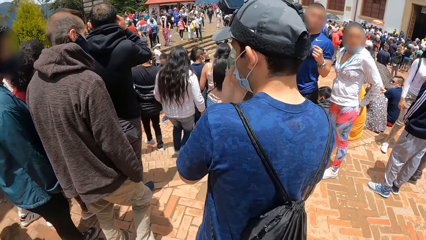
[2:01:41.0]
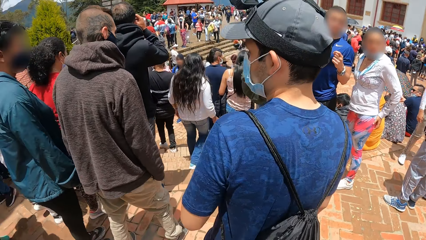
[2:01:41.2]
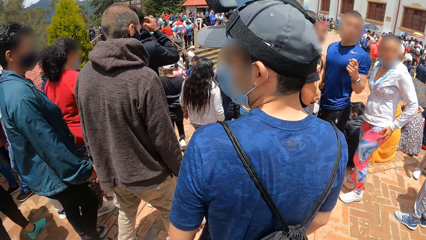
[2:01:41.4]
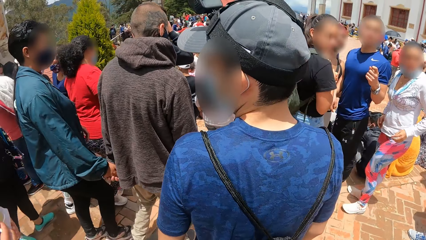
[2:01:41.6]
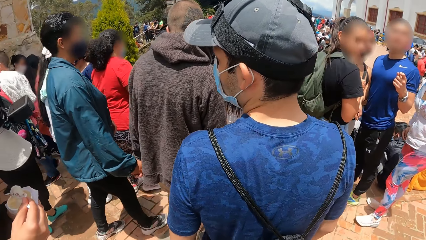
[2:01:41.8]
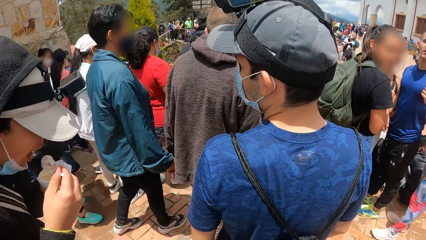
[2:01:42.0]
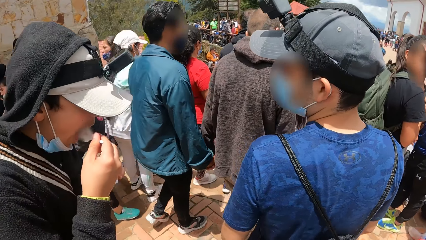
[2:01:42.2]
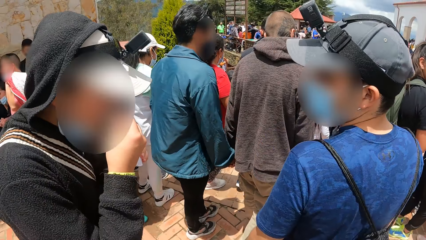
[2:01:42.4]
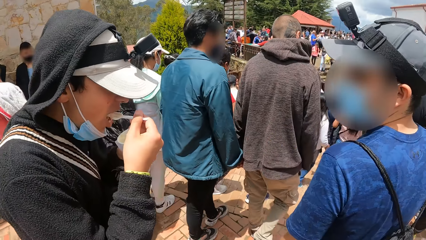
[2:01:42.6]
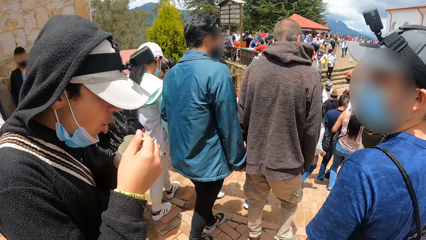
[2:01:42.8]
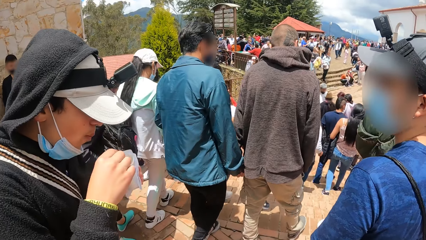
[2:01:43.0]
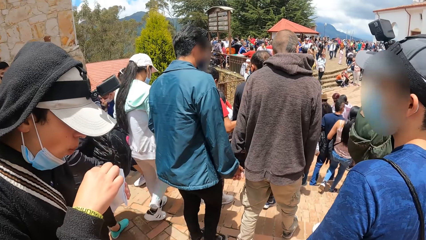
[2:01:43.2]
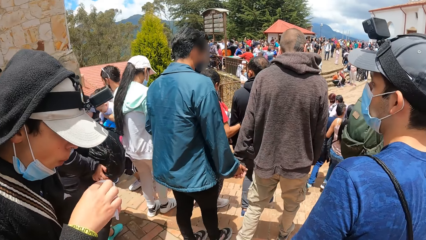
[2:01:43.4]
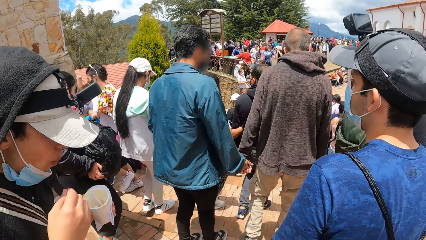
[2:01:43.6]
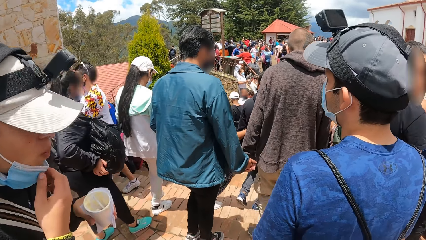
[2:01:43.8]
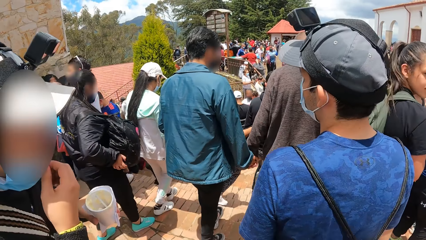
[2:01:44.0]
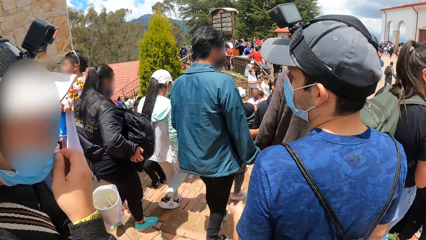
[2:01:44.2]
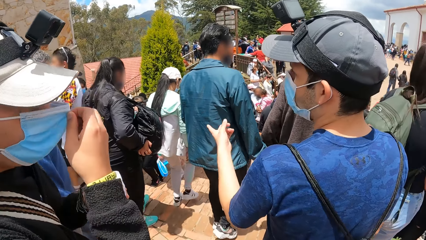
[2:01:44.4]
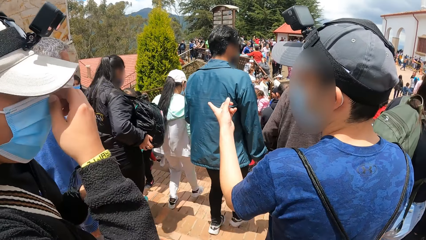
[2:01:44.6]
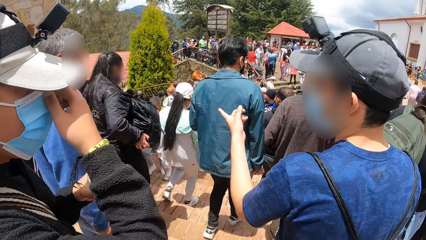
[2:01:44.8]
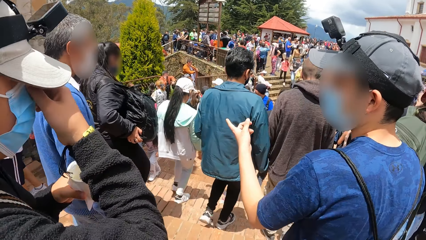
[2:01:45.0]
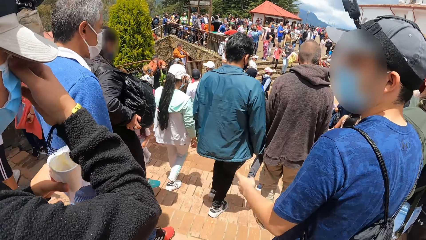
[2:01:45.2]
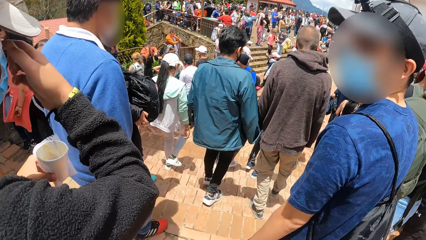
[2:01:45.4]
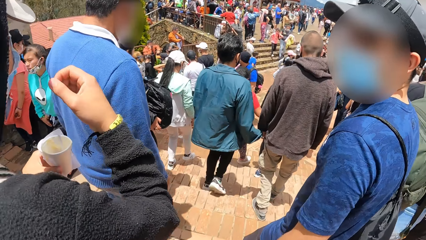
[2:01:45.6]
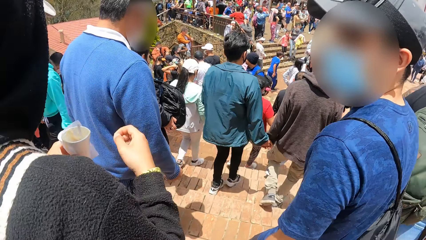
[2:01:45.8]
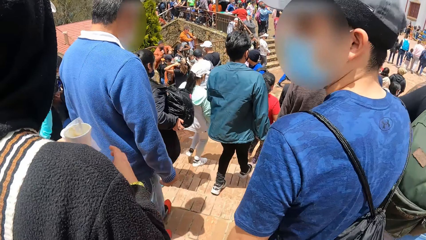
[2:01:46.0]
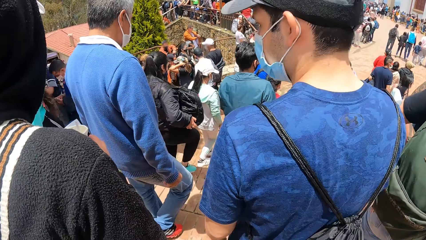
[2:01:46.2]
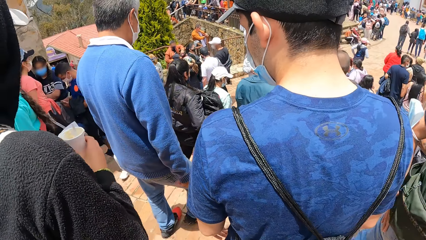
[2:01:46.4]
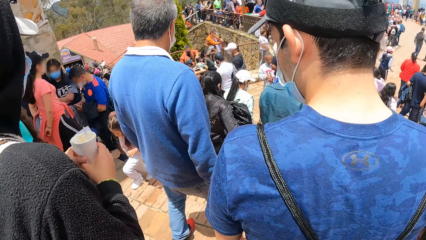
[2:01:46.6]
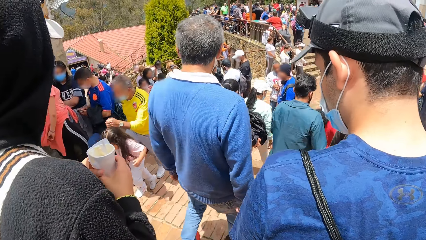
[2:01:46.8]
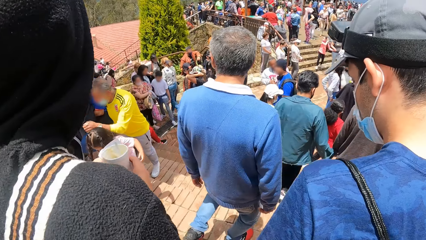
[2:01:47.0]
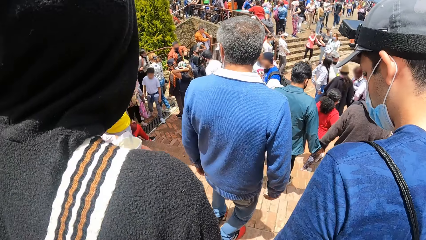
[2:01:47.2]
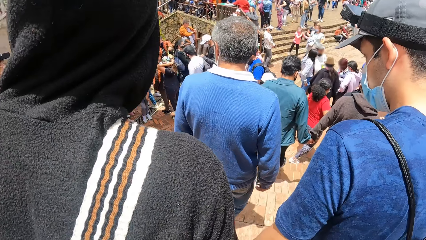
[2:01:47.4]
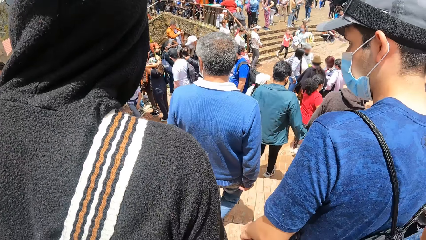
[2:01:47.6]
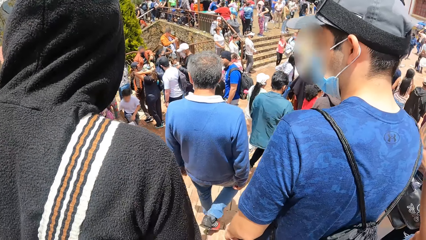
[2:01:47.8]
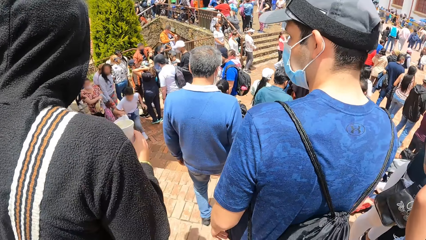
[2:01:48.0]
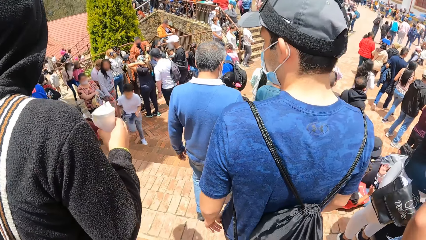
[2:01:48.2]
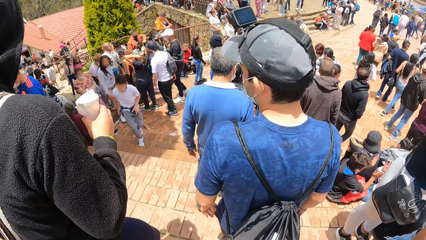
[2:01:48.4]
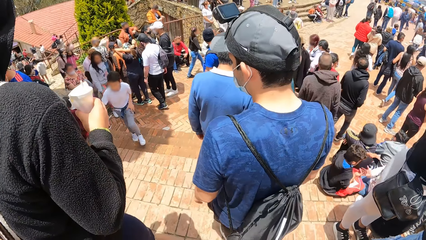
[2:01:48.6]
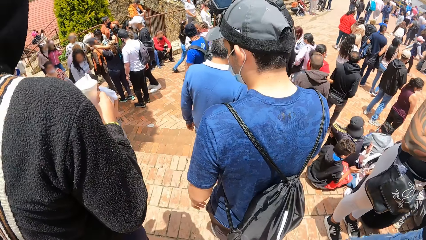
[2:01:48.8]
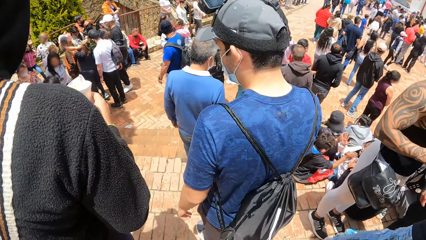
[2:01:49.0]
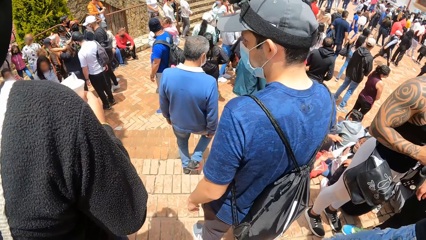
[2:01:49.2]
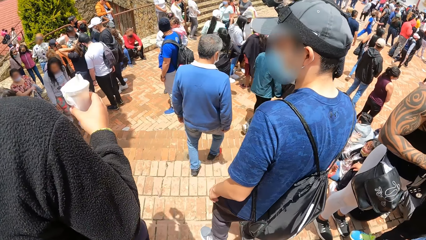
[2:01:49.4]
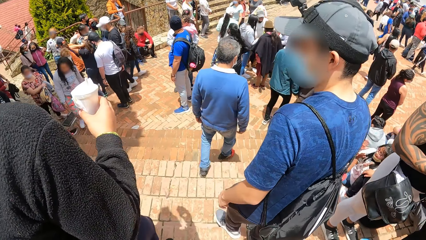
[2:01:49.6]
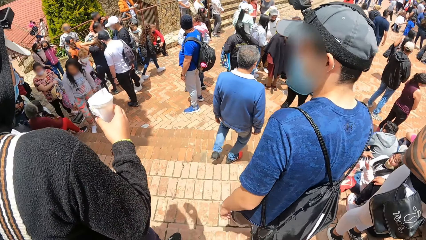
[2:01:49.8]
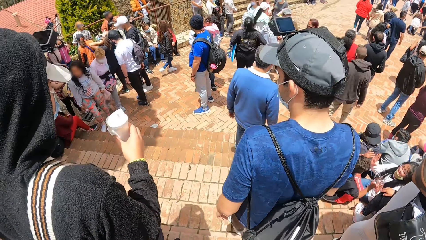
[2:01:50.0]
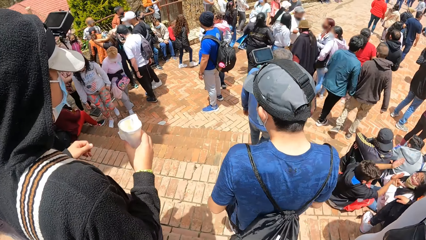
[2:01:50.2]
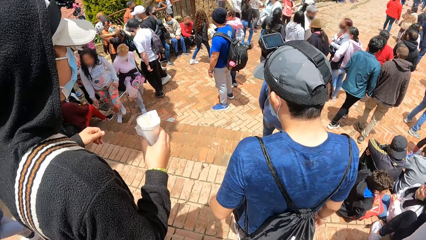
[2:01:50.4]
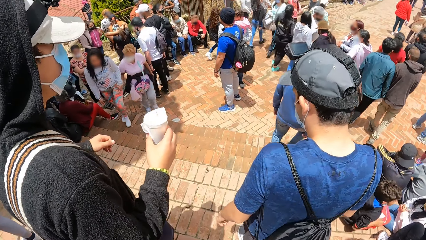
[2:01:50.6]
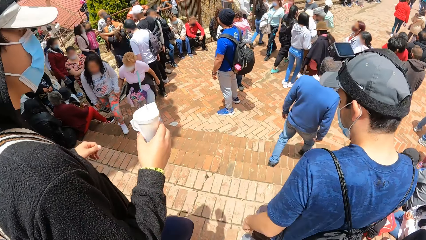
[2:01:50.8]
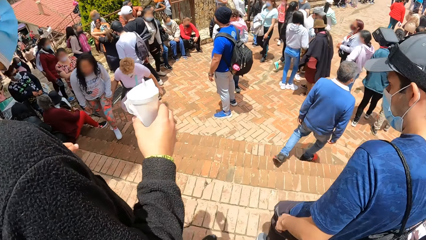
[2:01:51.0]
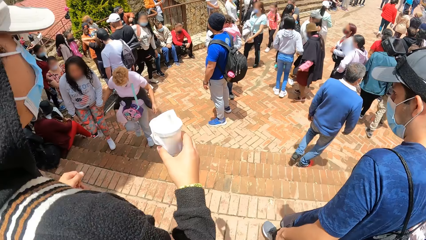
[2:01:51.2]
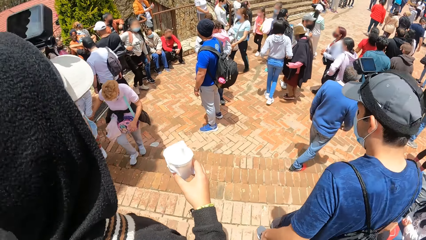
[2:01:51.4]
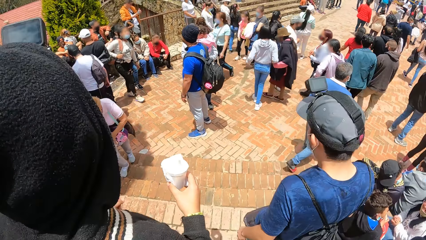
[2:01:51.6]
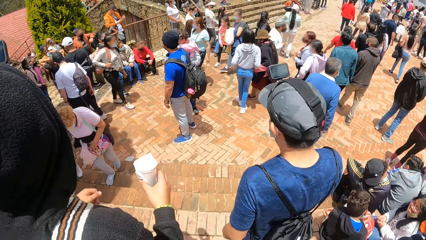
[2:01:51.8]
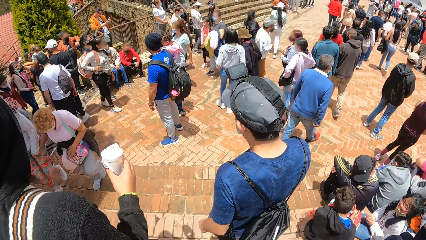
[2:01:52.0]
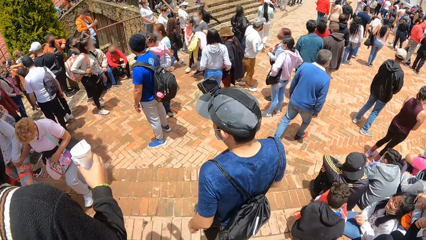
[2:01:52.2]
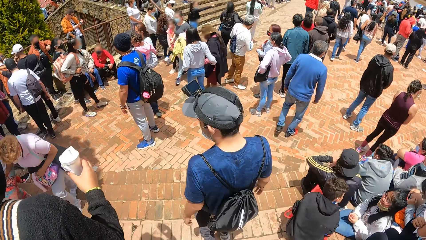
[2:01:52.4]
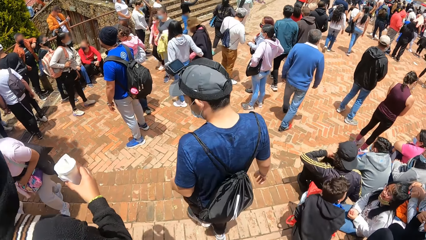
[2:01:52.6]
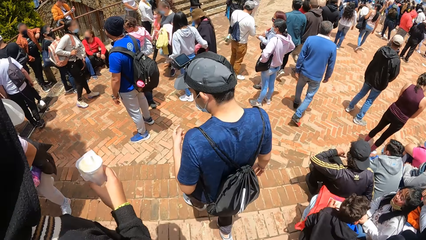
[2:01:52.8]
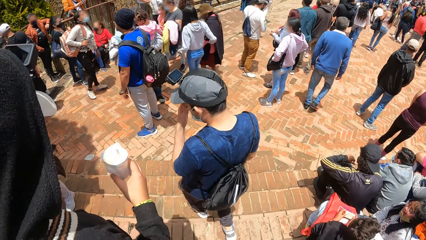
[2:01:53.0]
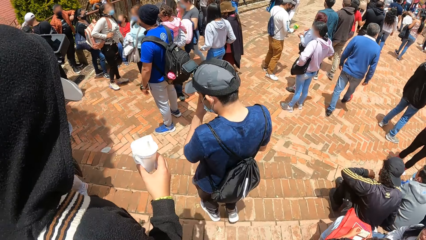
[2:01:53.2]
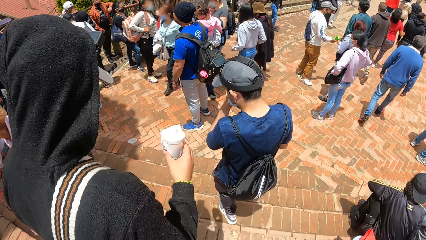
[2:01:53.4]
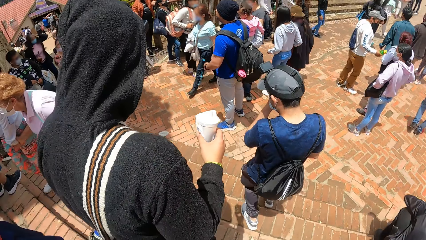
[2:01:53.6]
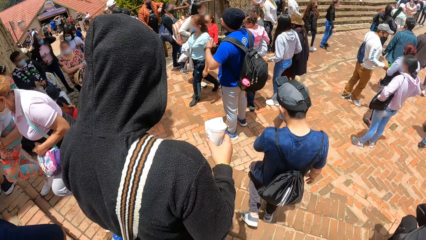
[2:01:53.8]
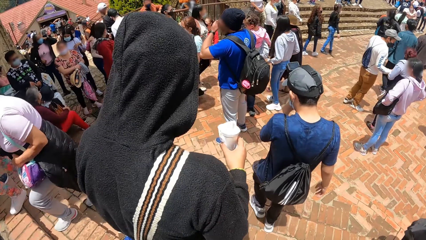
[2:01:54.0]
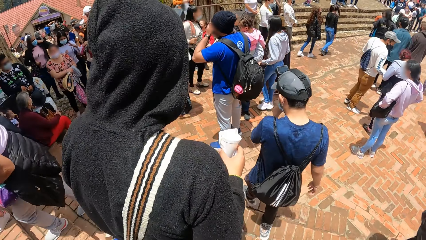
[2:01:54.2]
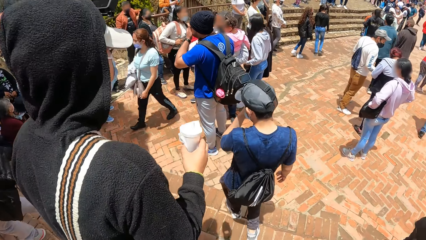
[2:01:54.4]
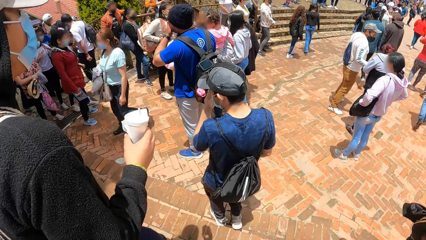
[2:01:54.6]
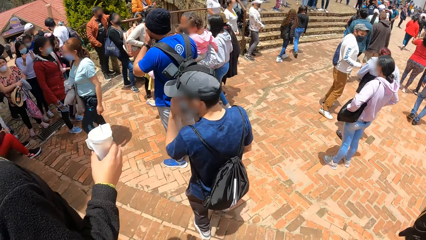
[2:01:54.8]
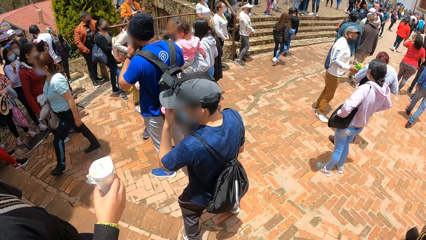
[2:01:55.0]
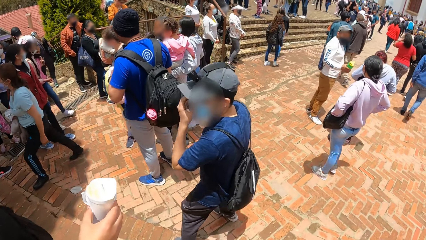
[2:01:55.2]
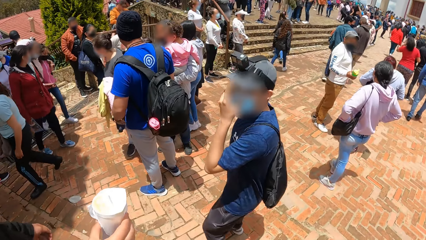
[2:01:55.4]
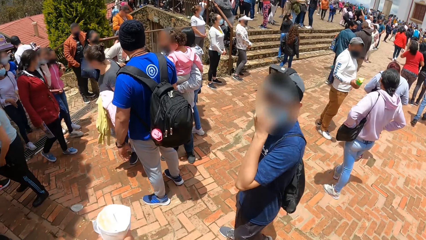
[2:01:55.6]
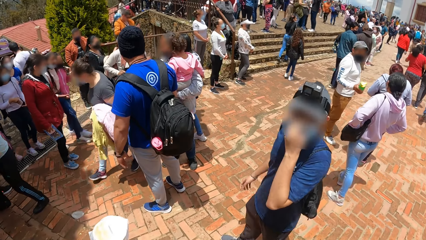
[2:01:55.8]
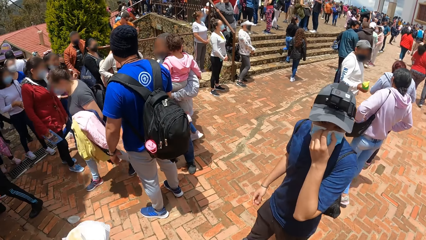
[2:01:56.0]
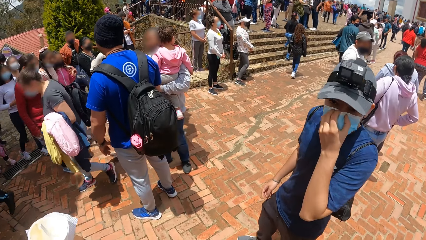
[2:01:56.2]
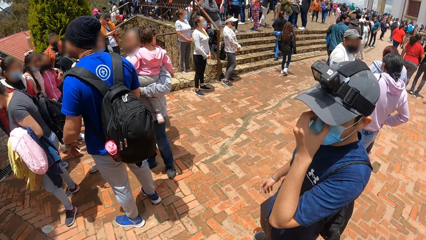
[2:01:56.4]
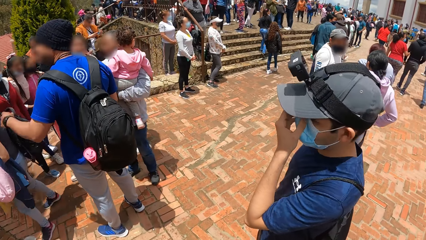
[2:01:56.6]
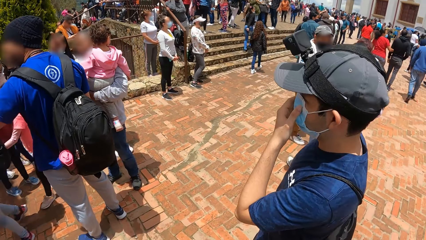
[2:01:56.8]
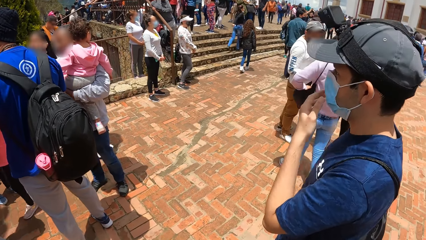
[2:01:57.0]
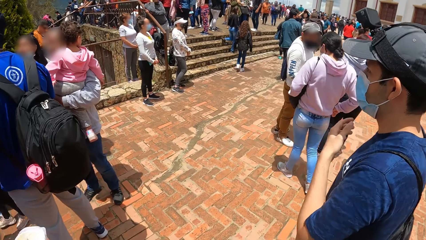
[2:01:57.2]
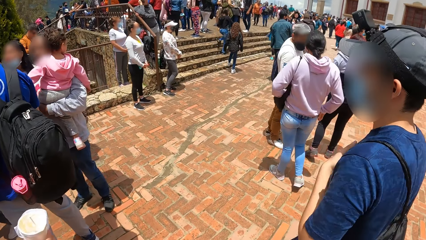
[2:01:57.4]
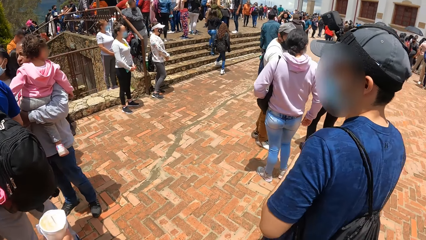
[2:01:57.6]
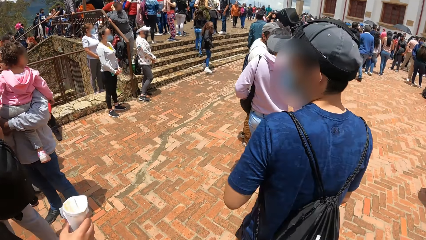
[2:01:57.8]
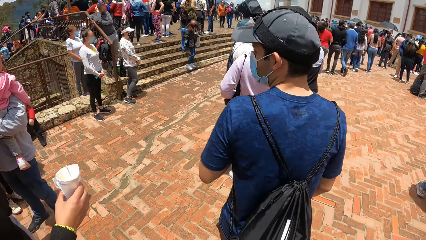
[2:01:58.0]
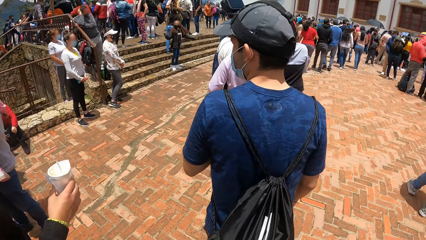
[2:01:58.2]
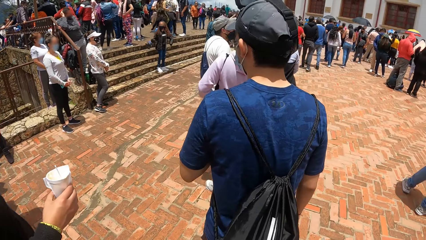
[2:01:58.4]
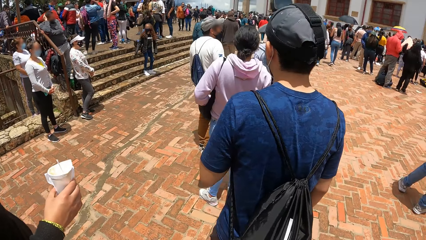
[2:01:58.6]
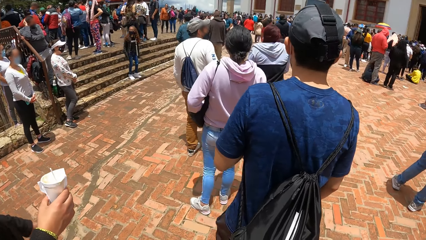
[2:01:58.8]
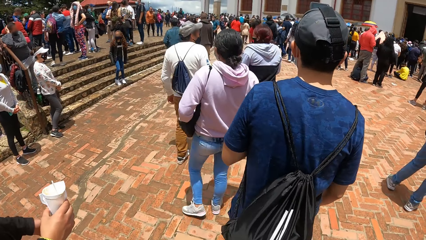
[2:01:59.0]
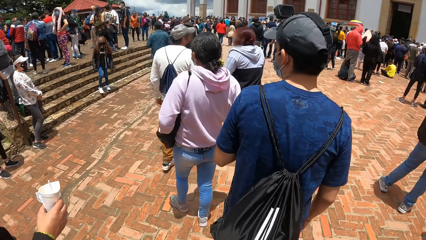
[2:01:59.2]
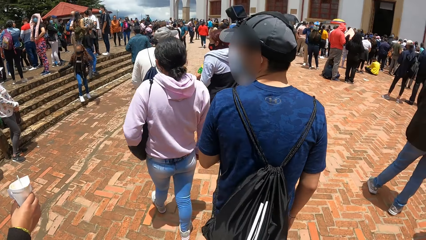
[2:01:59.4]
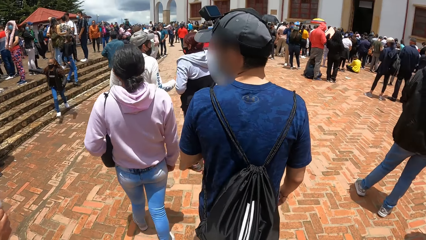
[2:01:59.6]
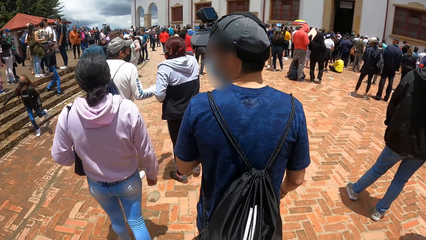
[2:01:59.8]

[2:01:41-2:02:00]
A man is scooping his ice cream on his mouth. The camera wearer walks down the stairs. A man walks down the stairs. Another man walks down the stairs. The first man puts his right hand on his nose. A male adjusts a mask with his hand. The first man puts down his right hand from his nose. The camera wearer walks around the park.
